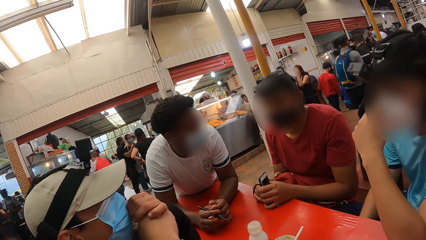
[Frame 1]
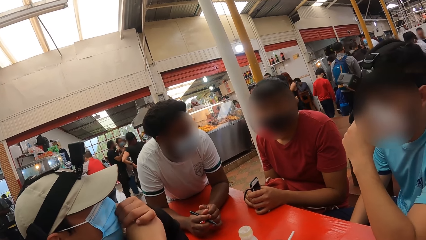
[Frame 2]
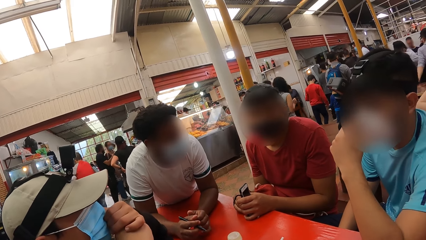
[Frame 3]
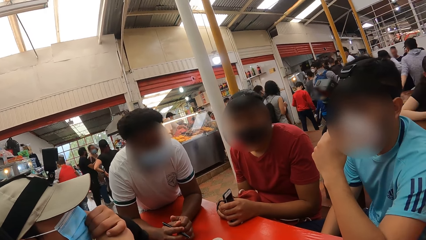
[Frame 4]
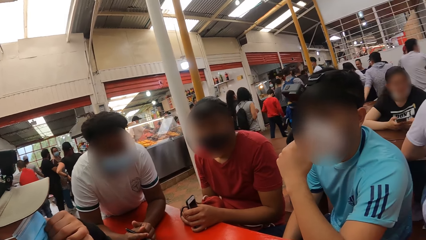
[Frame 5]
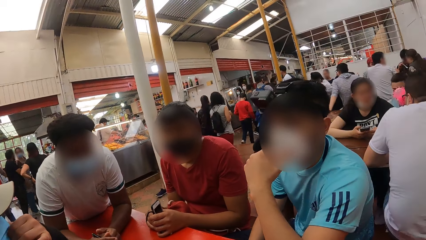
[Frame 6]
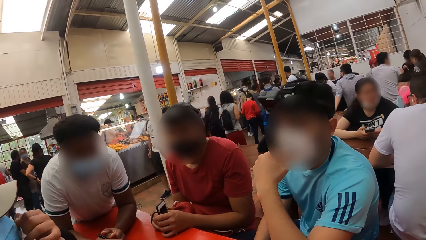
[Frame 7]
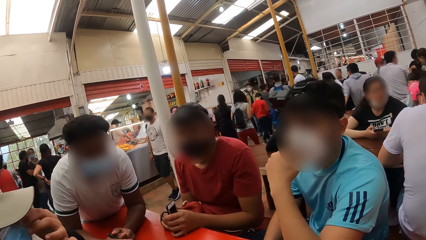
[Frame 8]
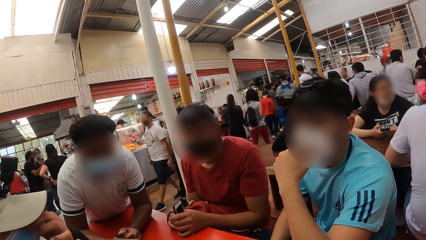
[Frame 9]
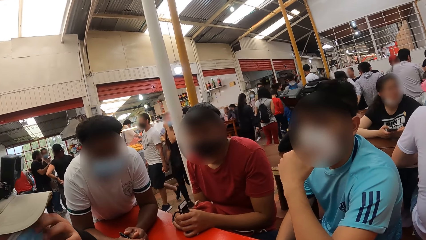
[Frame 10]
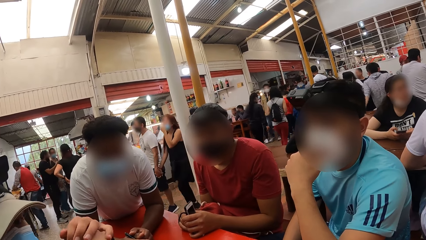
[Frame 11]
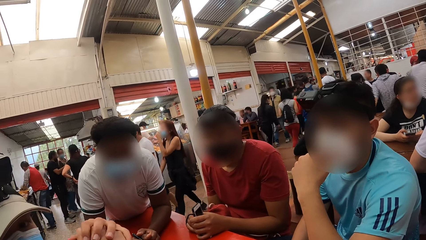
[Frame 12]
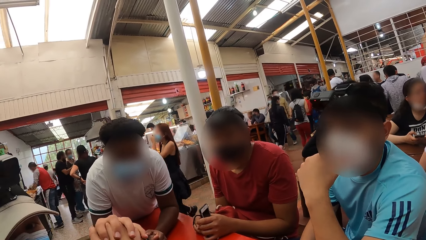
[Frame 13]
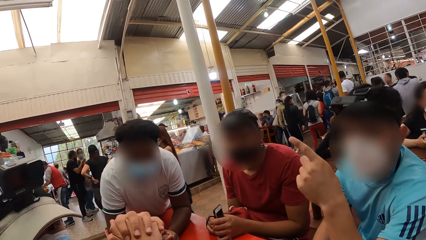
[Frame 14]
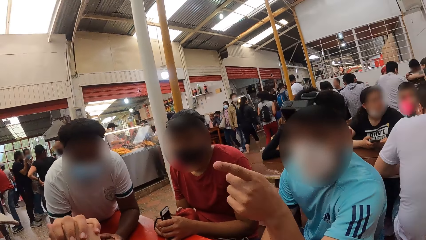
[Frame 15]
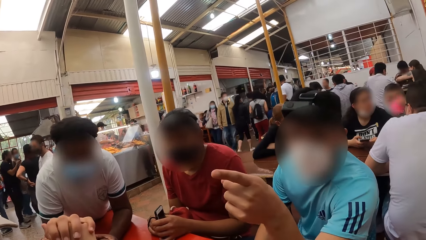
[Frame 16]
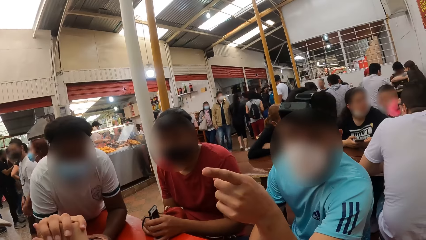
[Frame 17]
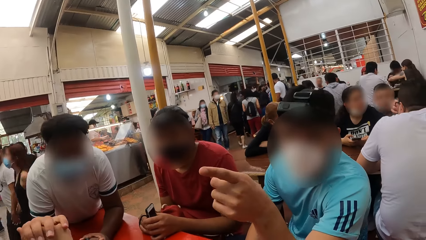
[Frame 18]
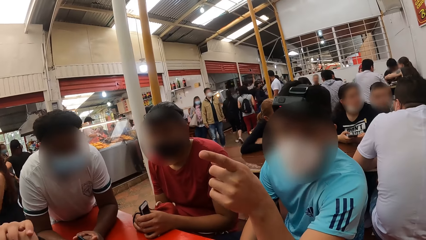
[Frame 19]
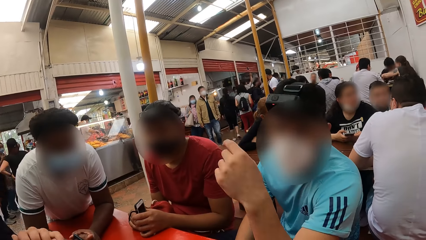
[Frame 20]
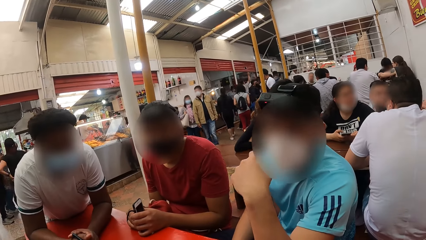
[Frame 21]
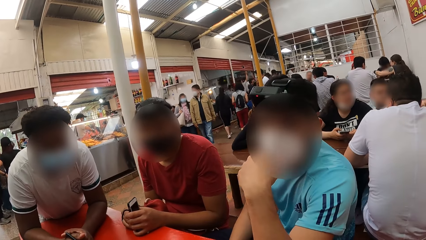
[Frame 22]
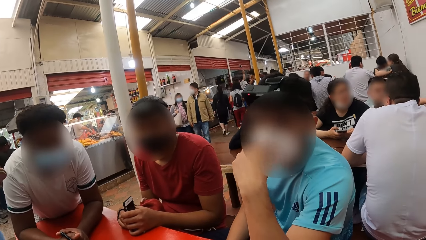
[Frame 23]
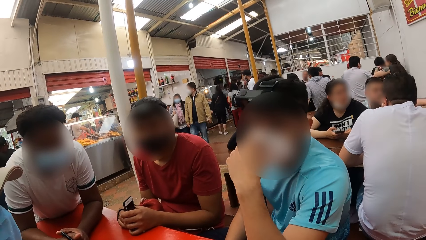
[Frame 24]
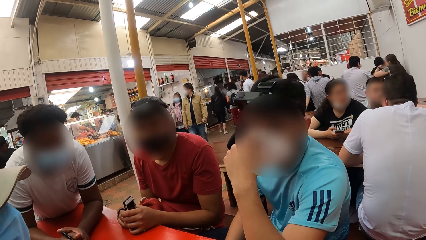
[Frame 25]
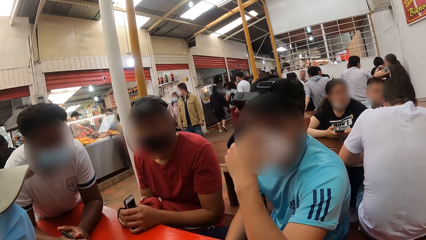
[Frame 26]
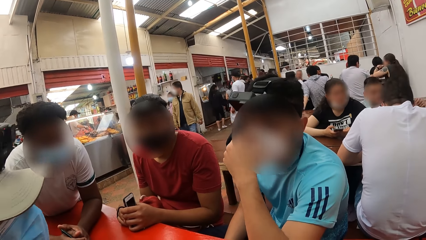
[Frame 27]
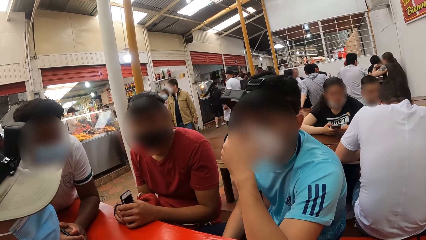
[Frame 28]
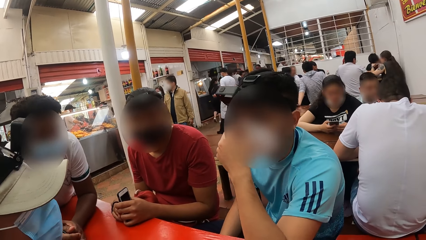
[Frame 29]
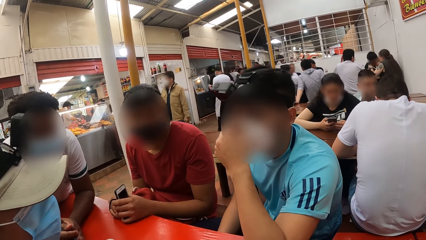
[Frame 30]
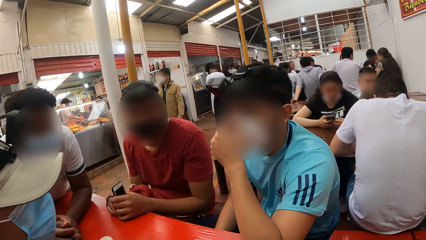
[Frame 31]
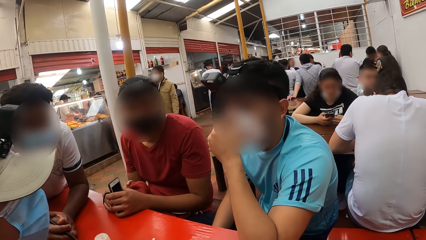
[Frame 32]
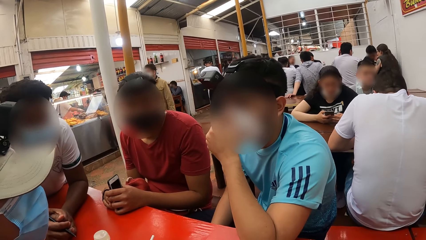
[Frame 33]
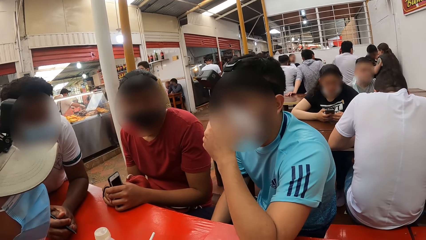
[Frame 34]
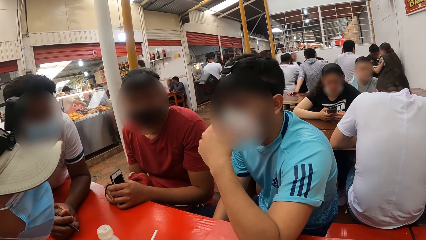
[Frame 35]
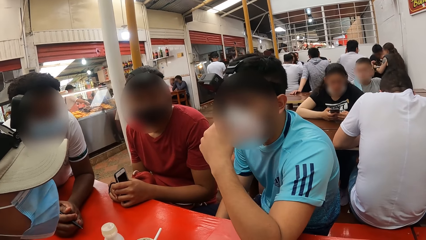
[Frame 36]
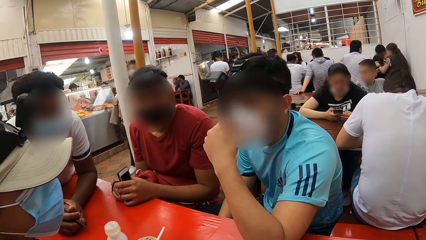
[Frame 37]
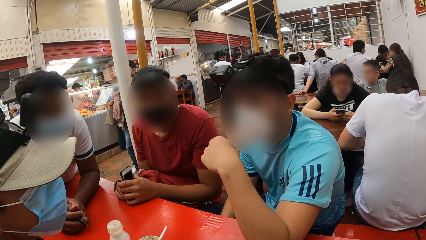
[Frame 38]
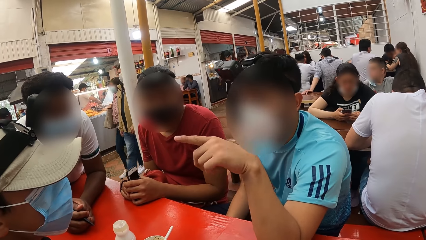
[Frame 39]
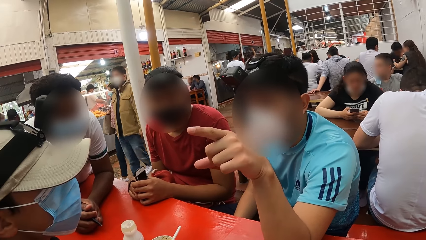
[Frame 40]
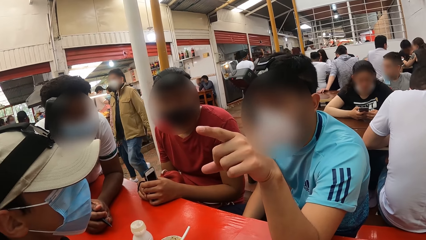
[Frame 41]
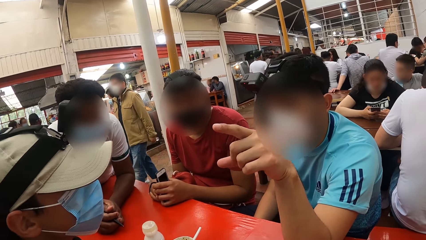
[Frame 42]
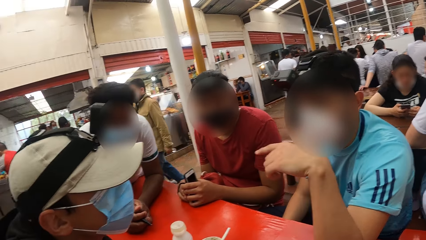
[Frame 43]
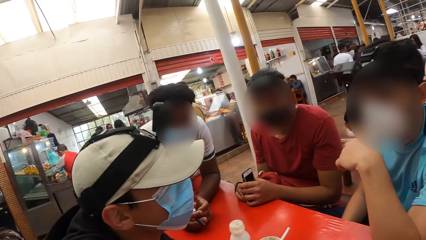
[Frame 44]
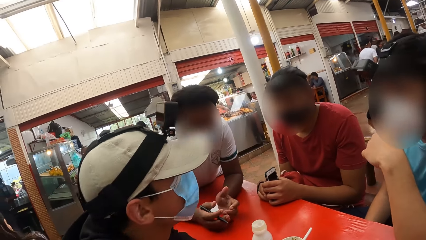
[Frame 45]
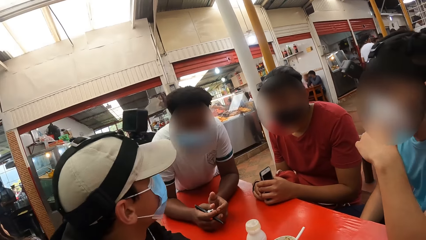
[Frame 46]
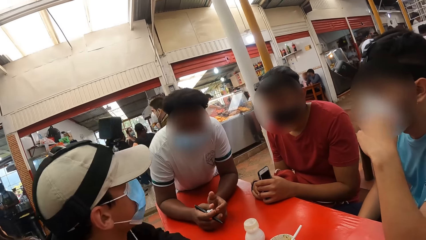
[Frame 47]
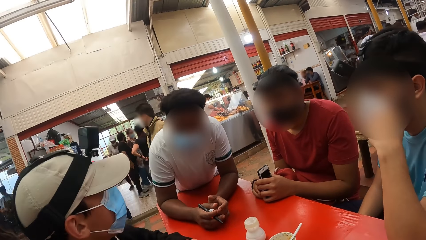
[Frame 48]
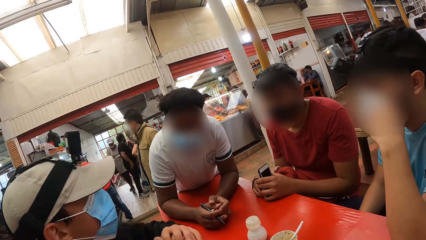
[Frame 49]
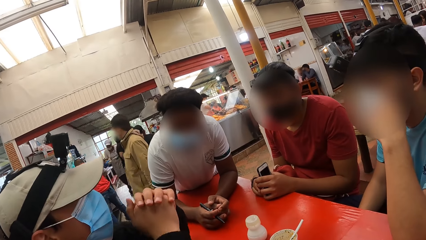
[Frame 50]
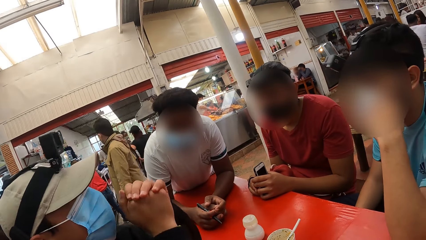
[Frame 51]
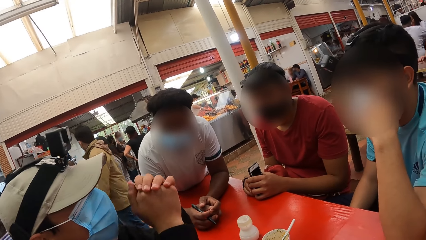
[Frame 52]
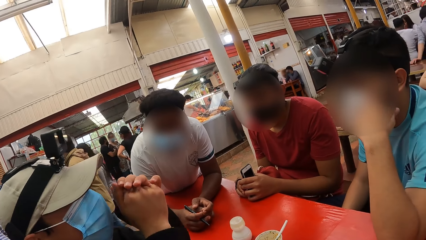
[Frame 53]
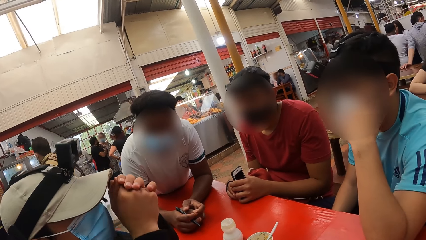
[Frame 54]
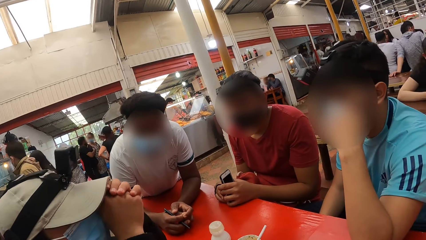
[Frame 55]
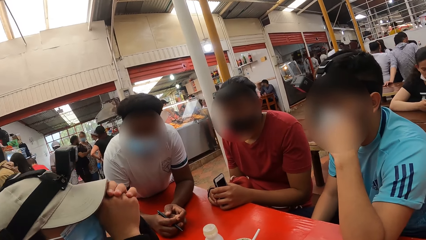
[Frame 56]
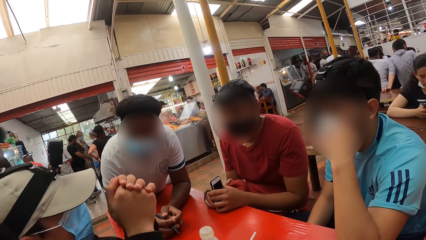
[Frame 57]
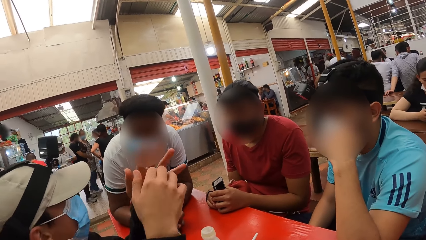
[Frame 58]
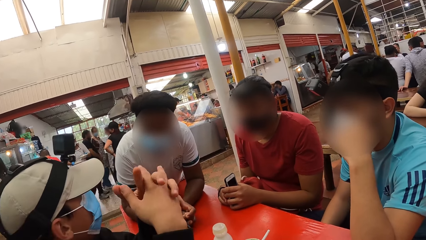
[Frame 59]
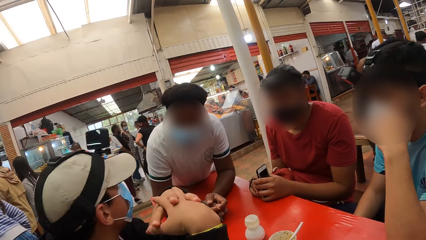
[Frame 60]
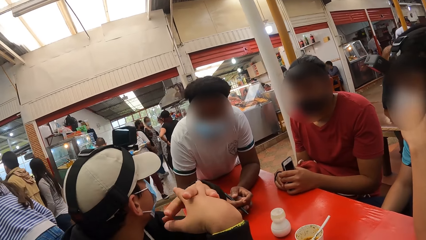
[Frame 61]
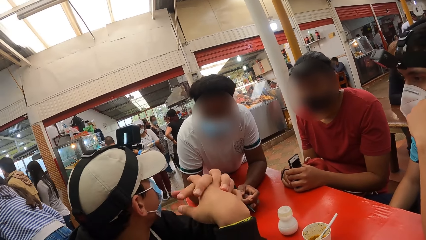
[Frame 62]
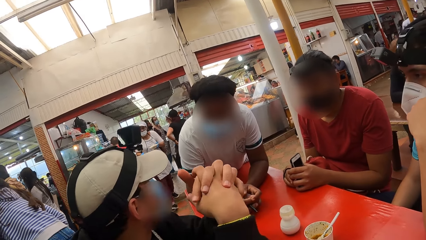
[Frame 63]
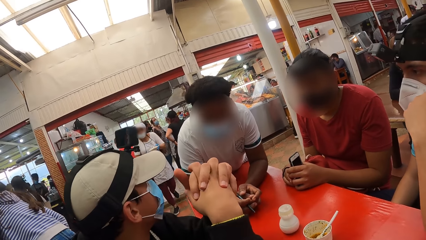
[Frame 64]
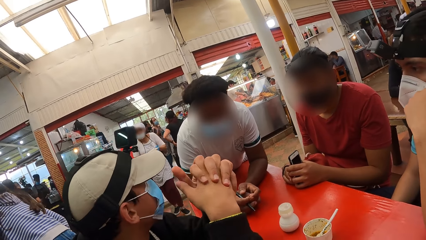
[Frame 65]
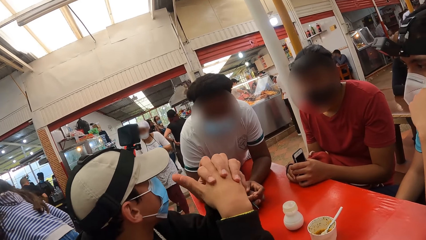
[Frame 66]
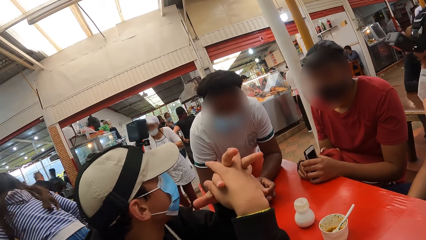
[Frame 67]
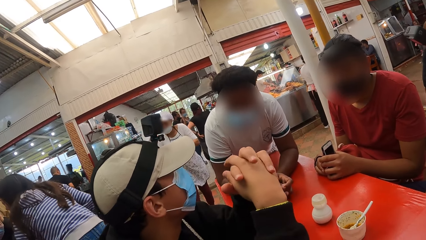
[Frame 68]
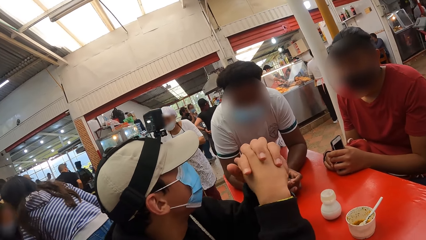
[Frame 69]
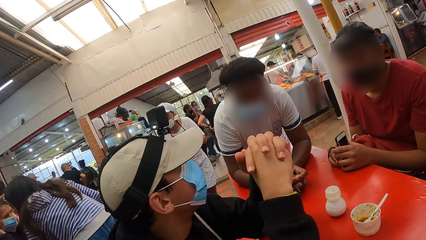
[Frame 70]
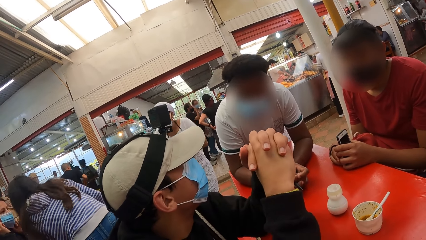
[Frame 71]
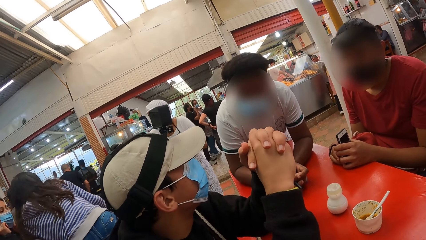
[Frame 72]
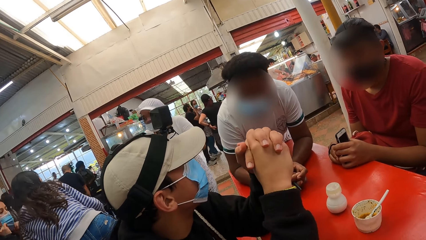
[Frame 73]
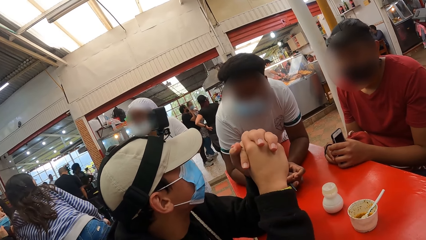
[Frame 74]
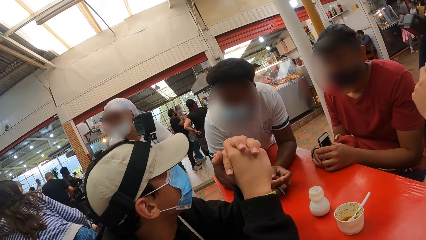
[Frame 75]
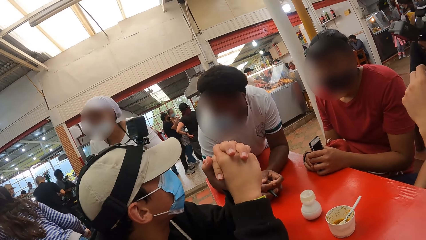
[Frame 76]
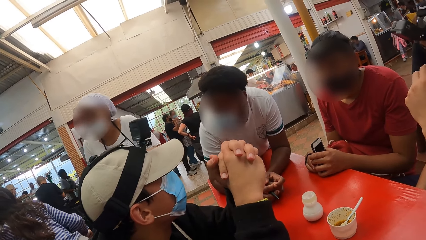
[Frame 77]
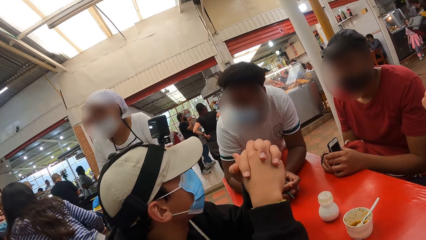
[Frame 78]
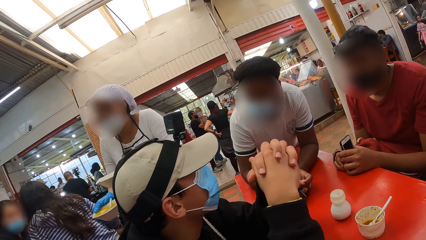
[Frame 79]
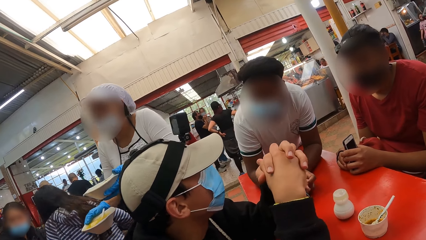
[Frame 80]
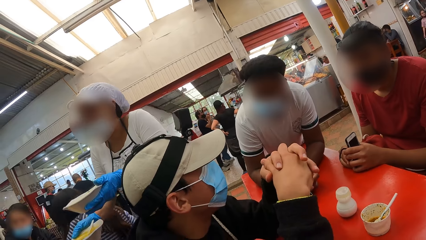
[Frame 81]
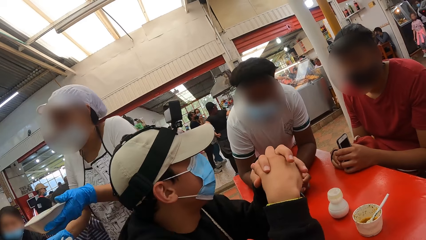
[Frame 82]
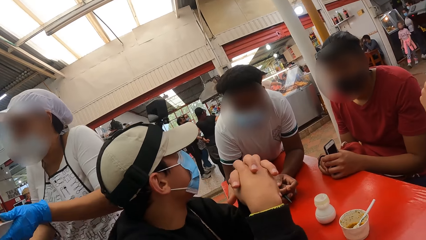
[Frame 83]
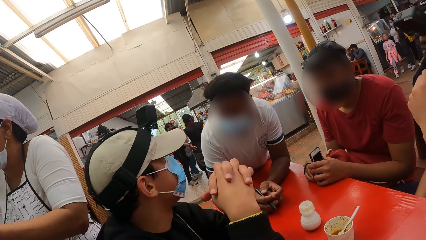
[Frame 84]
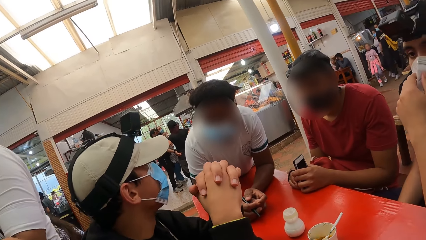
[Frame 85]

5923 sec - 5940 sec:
A man looks at the camera wearer. A person points at the camera wearer. The man moves near the camera wearer. The person points at the camera wearer. Another man puts hands on the table. The first man moves both hands. The first man nods the head.
